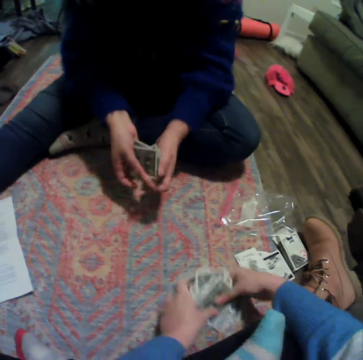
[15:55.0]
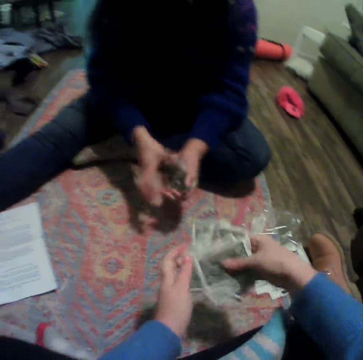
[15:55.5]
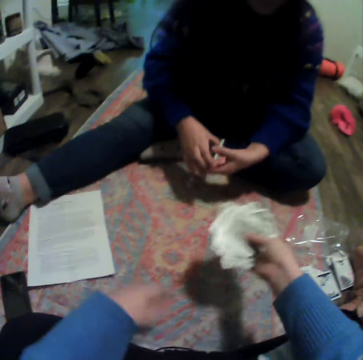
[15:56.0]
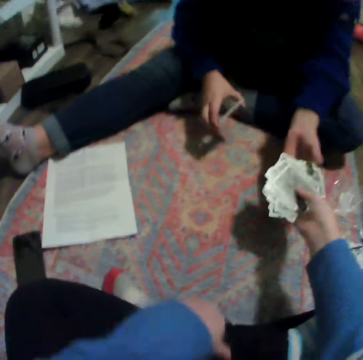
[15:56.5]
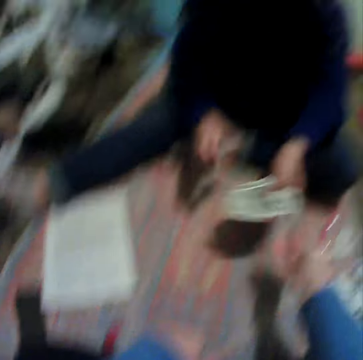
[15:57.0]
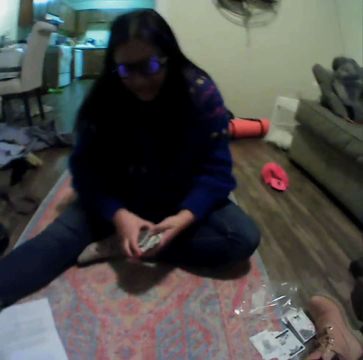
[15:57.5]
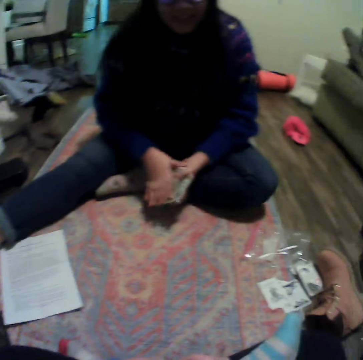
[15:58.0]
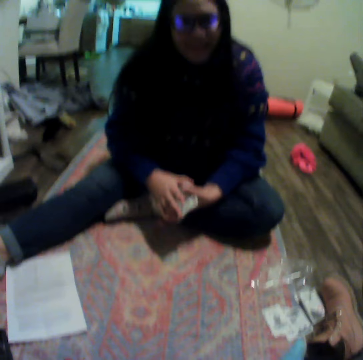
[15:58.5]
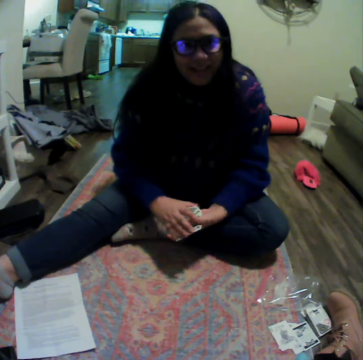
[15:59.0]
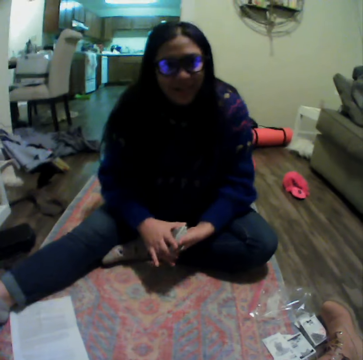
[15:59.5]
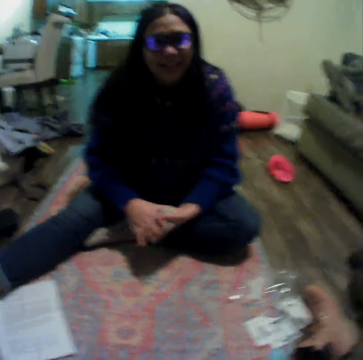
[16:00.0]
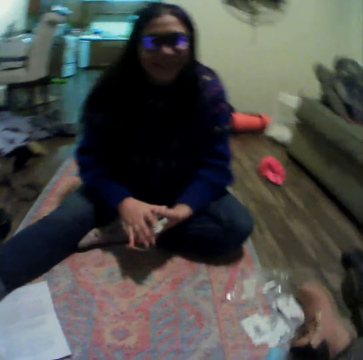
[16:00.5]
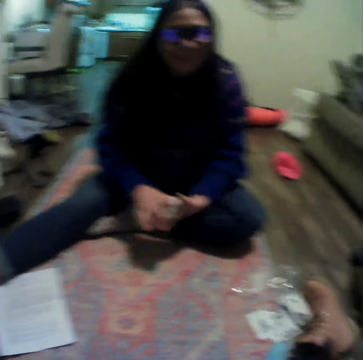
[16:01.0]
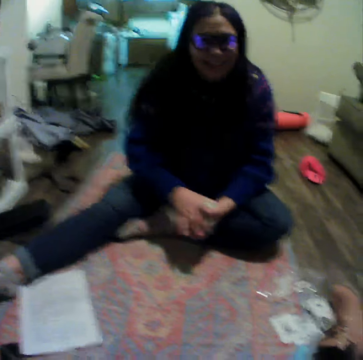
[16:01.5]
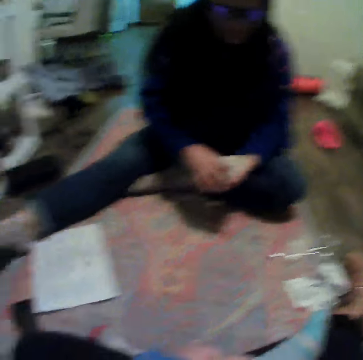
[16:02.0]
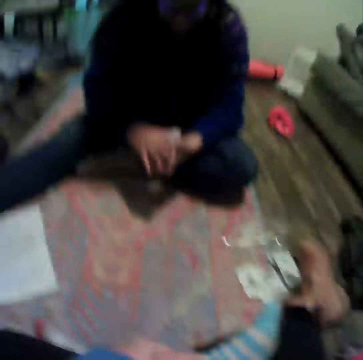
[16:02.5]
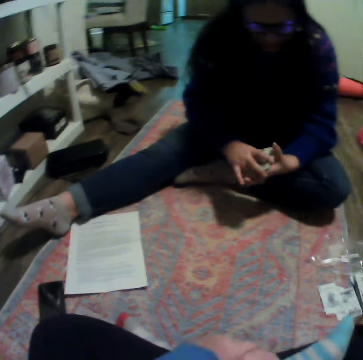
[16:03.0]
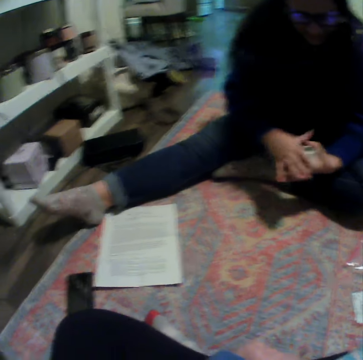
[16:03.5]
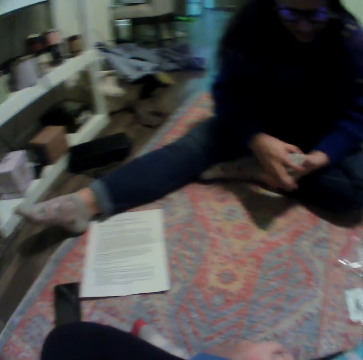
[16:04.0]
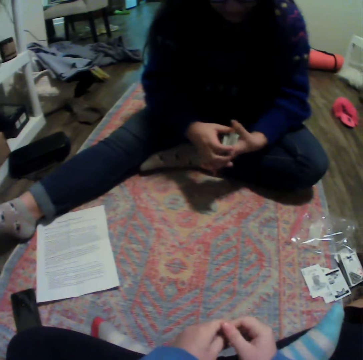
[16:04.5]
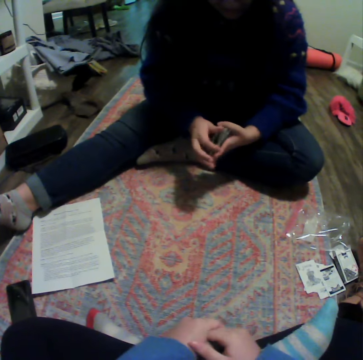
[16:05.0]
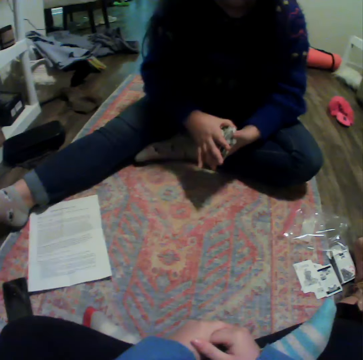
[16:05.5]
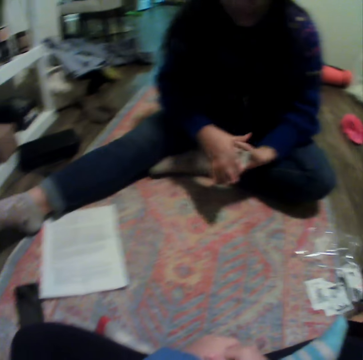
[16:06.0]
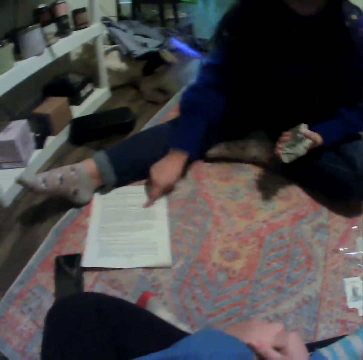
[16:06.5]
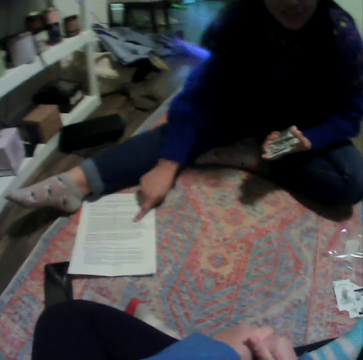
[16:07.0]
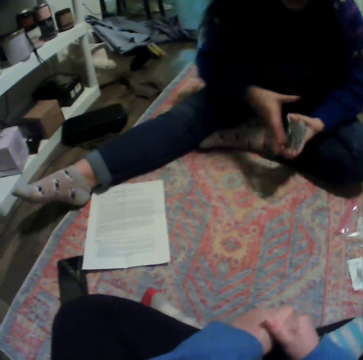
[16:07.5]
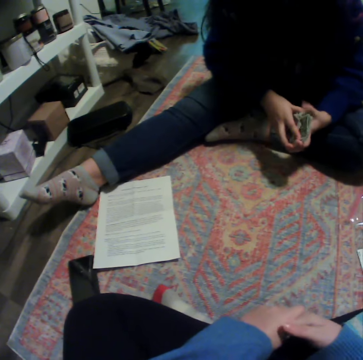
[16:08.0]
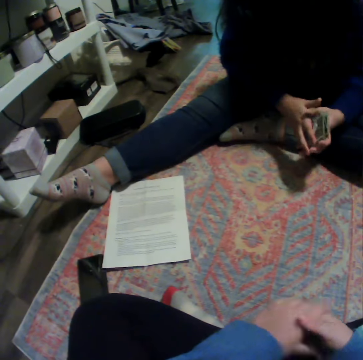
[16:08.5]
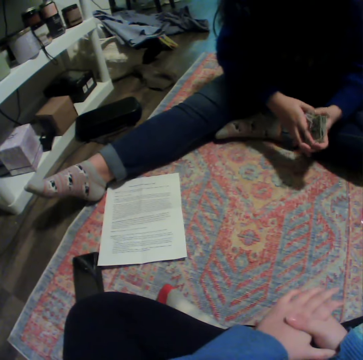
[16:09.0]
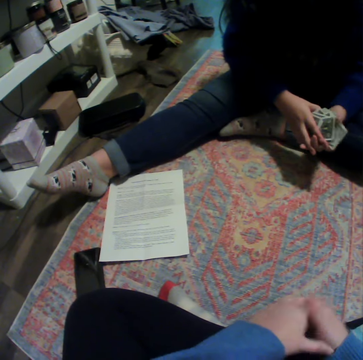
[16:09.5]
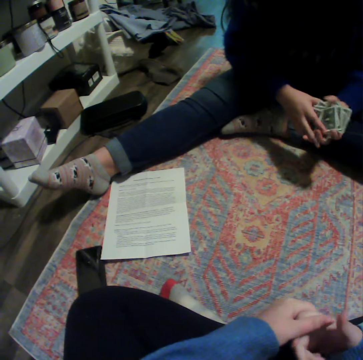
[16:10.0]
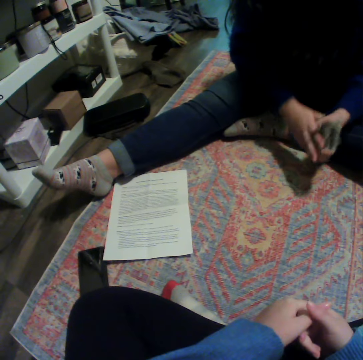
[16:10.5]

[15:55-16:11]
A lady gathers cards. The camera wearer hands over the cards to the lady. The lady takes the cards from the camera wearer. The lady gathers the cards. The camera wearer moves a hand. The lady taps on a paper on the carpet with her finger.

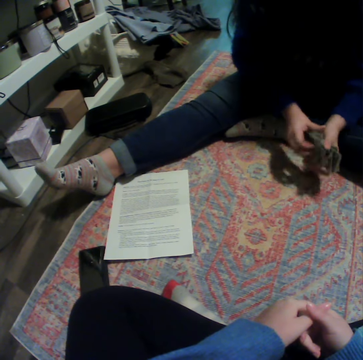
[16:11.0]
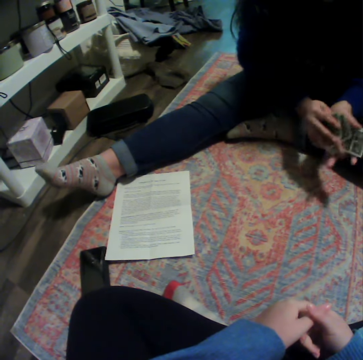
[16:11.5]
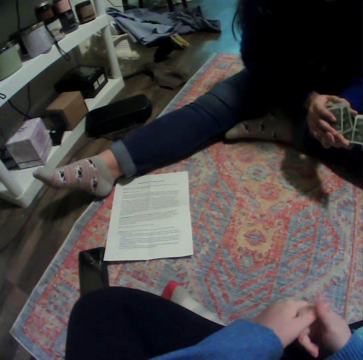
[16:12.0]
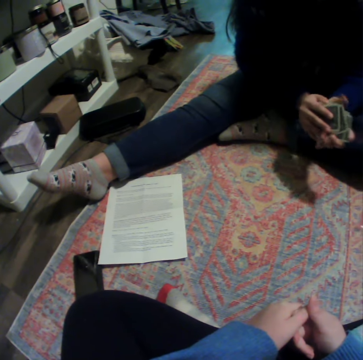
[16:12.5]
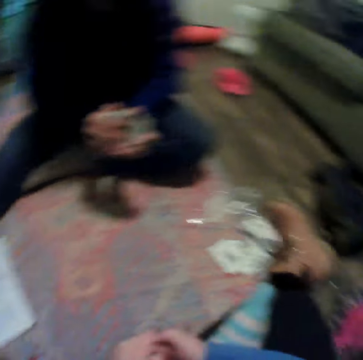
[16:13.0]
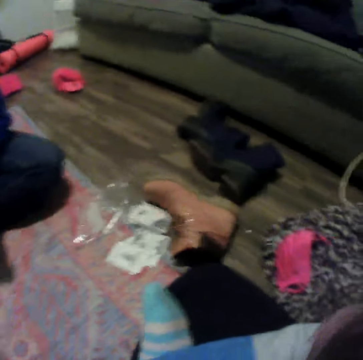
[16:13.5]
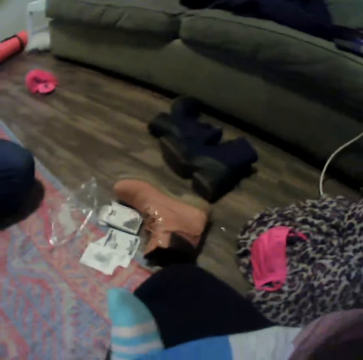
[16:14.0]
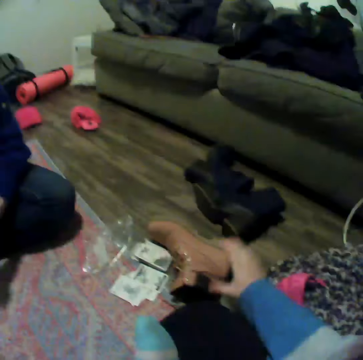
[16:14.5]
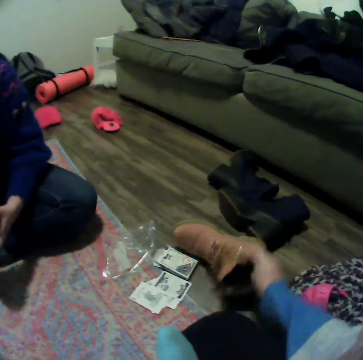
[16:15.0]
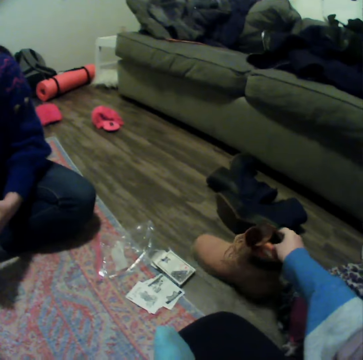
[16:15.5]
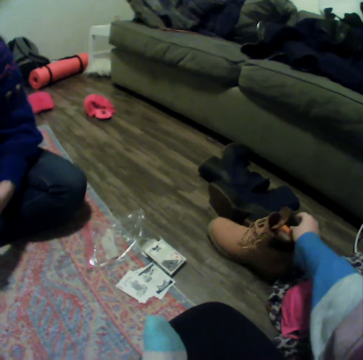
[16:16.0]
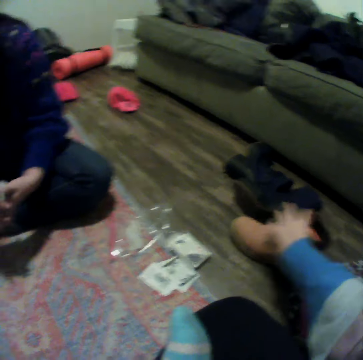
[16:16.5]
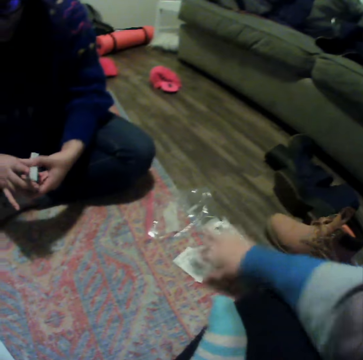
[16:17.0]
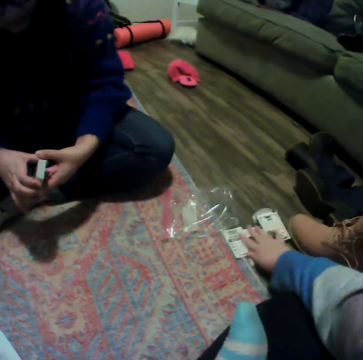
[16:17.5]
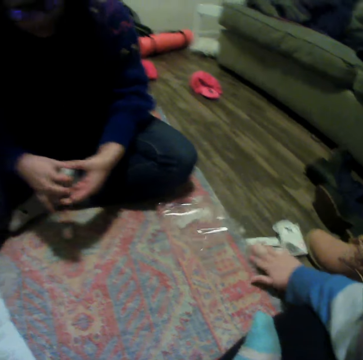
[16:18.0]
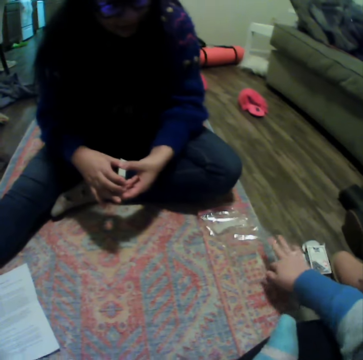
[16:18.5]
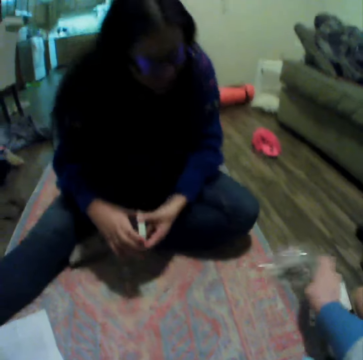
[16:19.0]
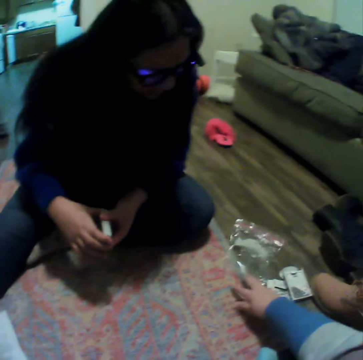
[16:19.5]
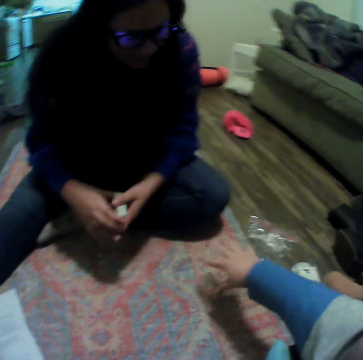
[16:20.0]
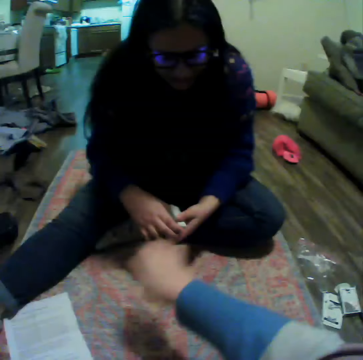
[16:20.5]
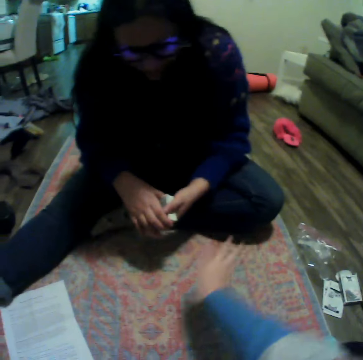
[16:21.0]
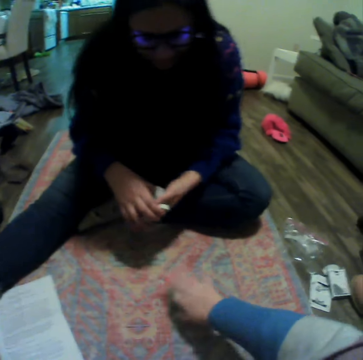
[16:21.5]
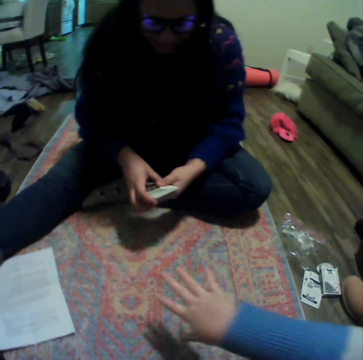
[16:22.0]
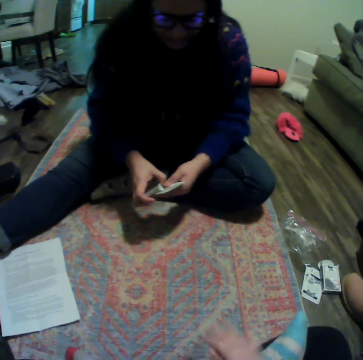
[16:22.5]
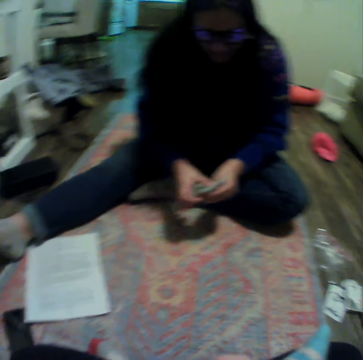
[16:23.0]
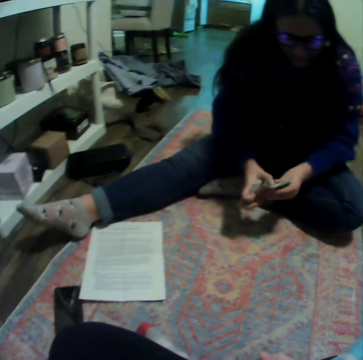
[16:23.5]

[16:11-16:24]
A woman organizes the cards. The camera wearer looks around. They lift up a shoe, move the shoe. They move the cards on the carpet. They move polythene. They move trash. They swing a hand.

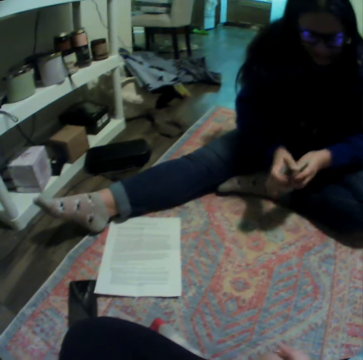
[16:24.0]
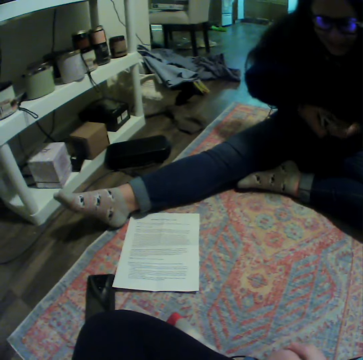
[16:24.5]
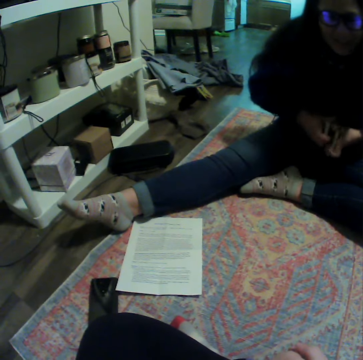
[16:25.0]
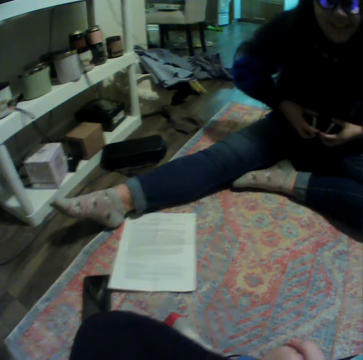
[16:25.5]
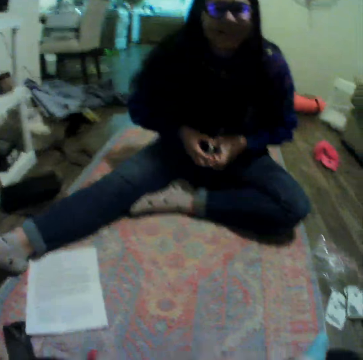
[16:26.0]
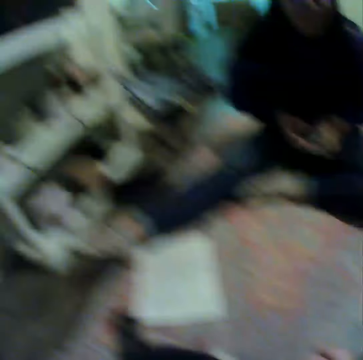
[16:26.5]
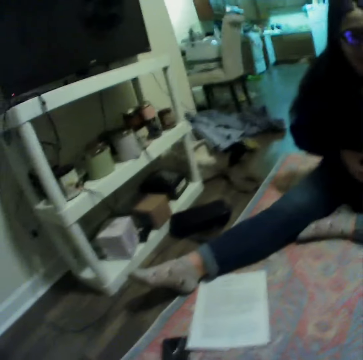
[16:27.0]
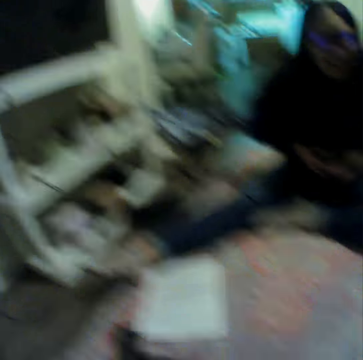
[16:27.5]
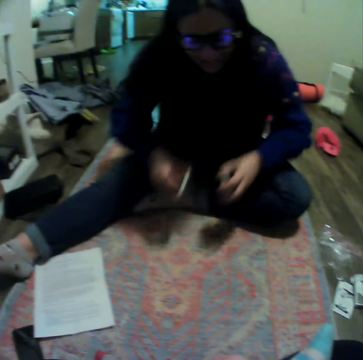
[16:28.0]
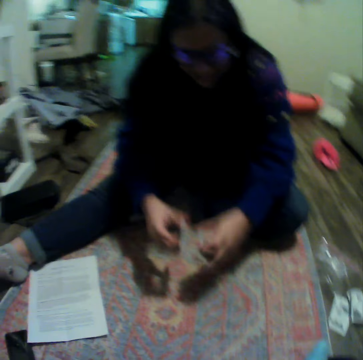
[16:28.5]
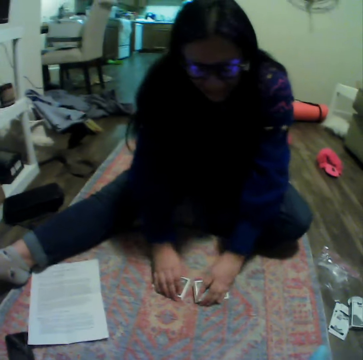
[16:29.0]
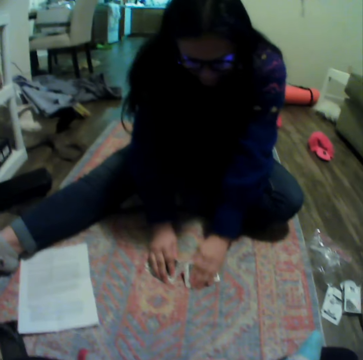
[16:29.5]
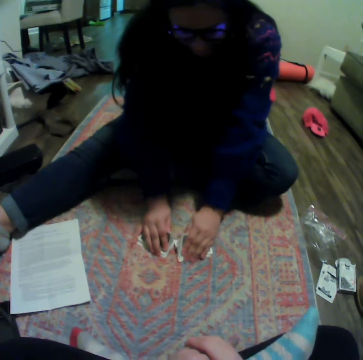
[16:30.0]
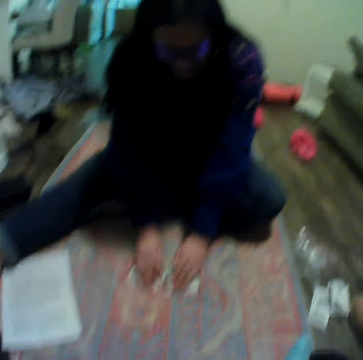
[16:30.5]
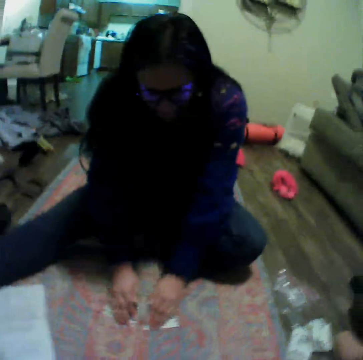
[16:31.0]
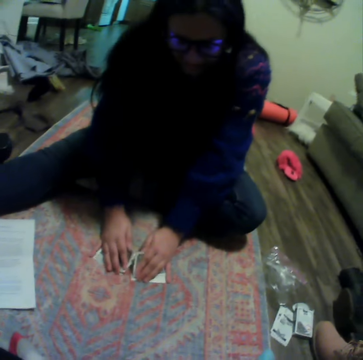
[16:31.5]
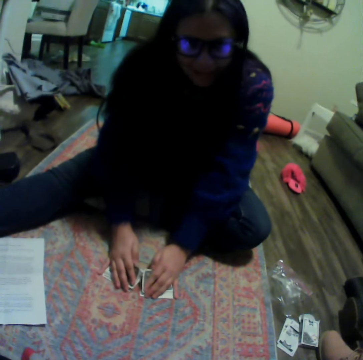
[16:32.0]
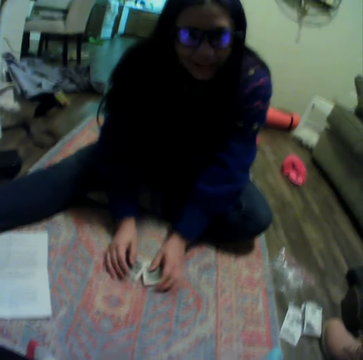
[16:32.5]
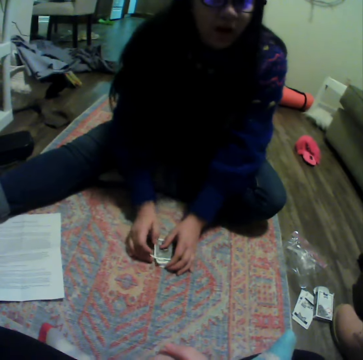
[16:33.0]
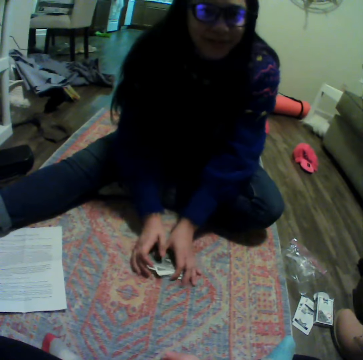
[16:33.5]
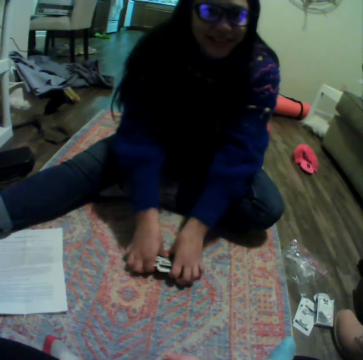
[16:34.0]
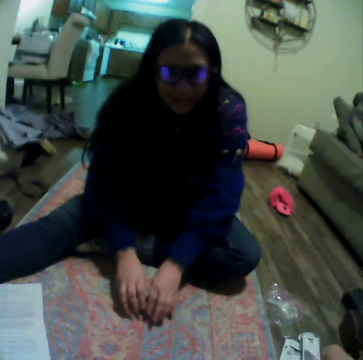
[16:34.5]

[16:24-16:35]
A lady divides cards. The lady reshuffles the cards. The lady talks to the camera wearer. The lady talks to the camera wearer again.
